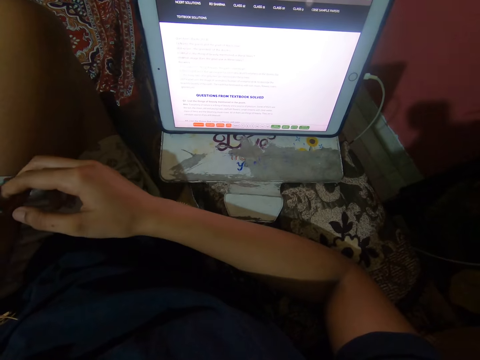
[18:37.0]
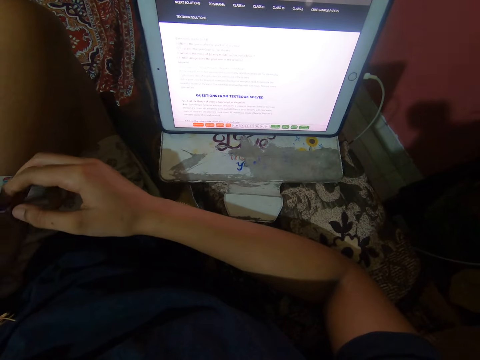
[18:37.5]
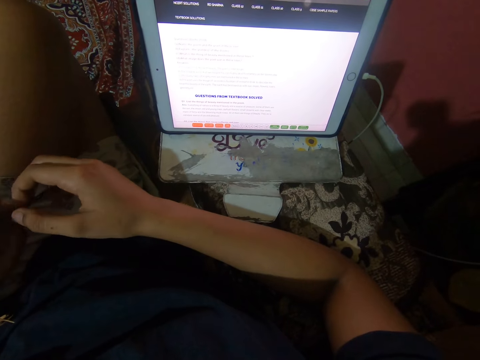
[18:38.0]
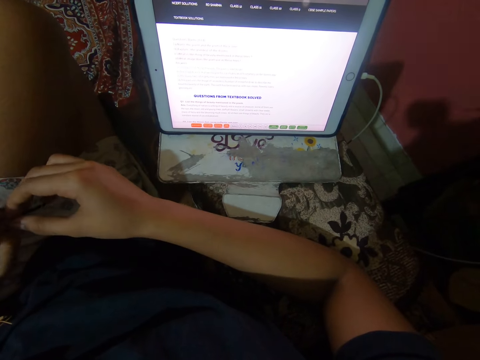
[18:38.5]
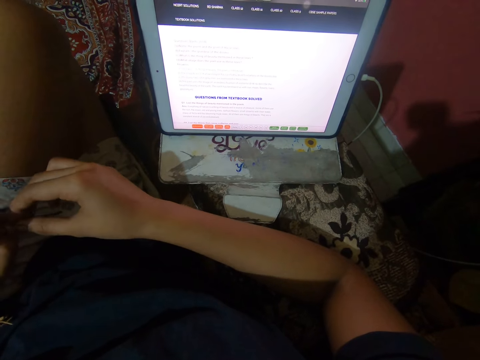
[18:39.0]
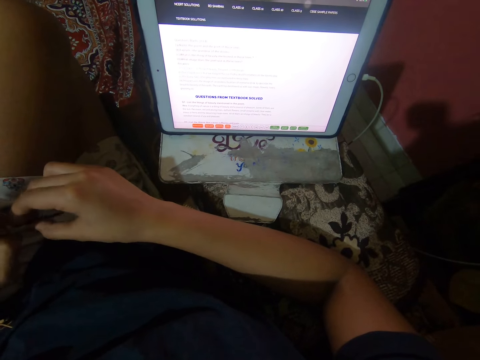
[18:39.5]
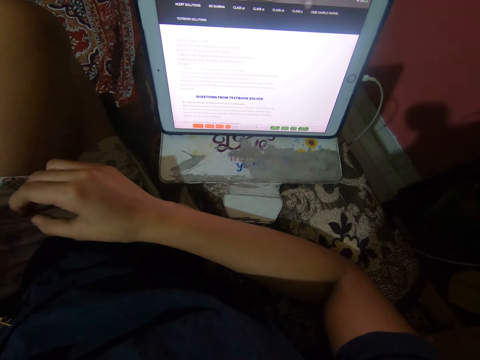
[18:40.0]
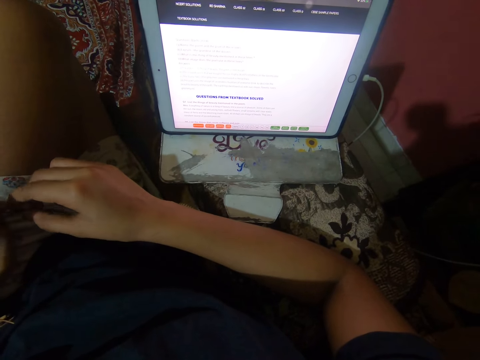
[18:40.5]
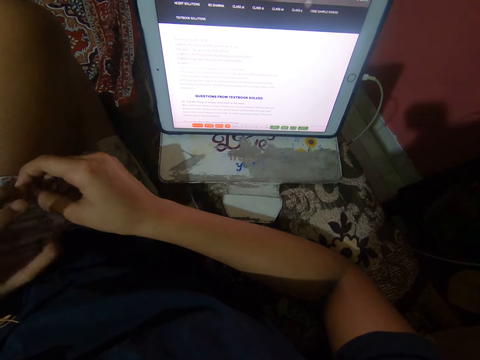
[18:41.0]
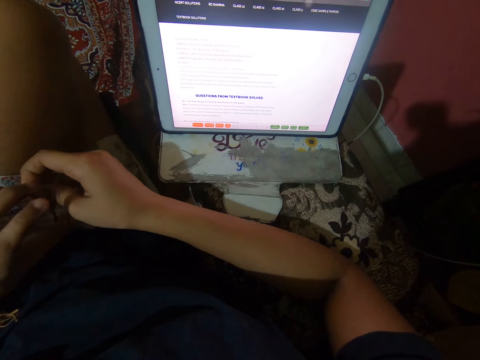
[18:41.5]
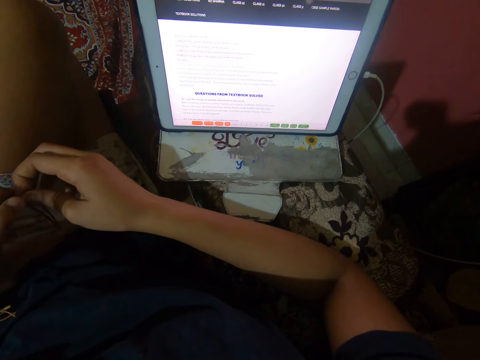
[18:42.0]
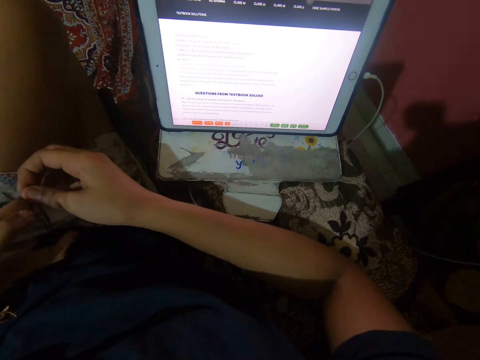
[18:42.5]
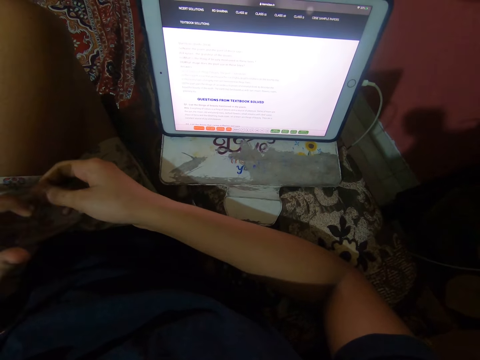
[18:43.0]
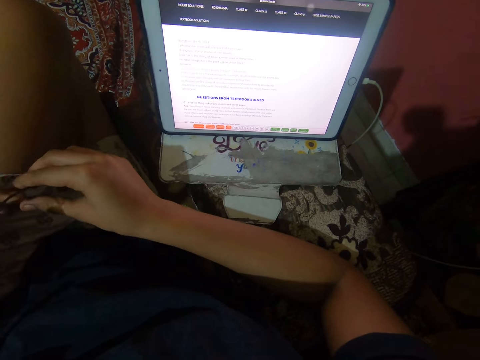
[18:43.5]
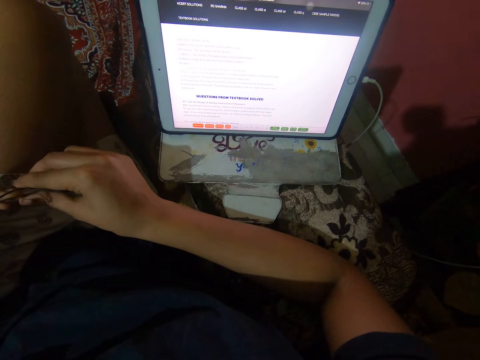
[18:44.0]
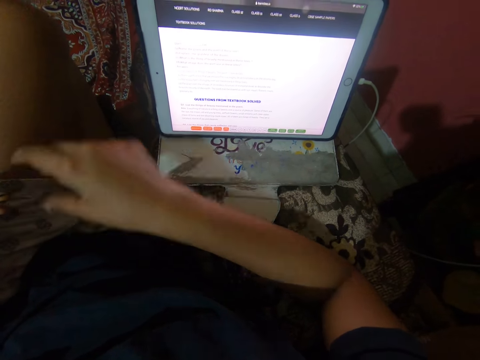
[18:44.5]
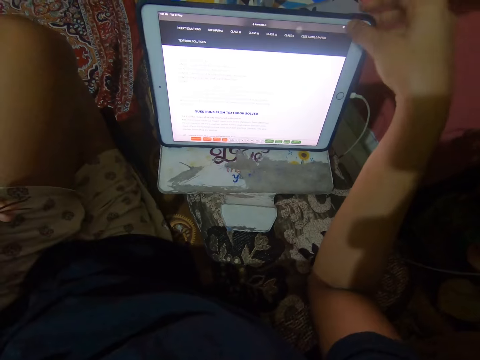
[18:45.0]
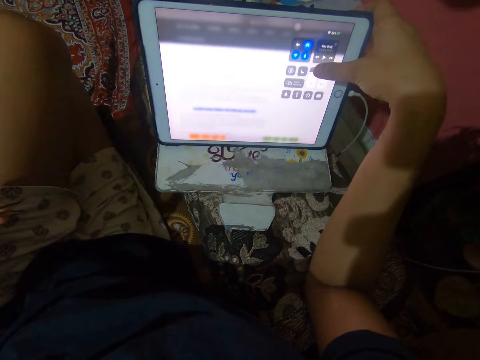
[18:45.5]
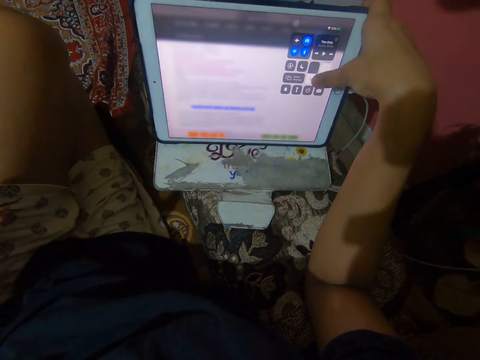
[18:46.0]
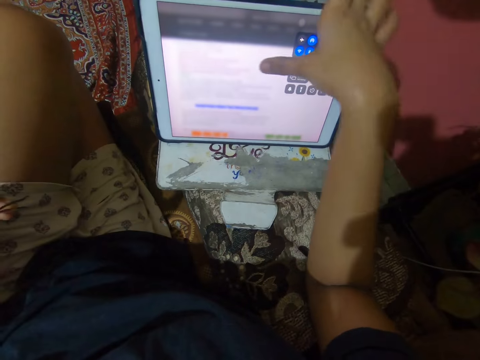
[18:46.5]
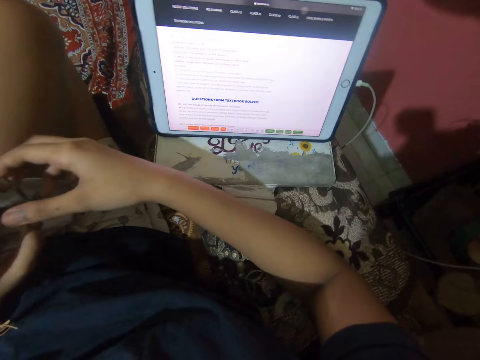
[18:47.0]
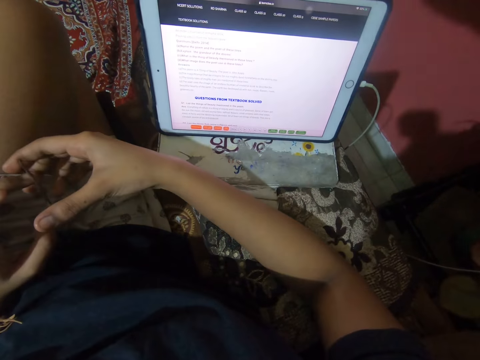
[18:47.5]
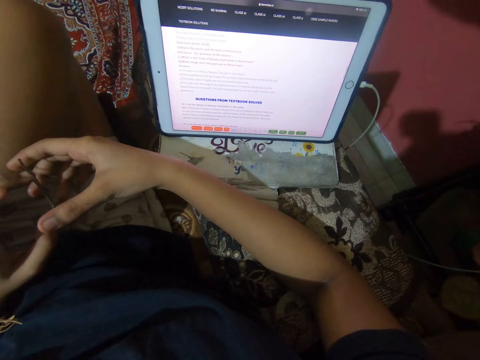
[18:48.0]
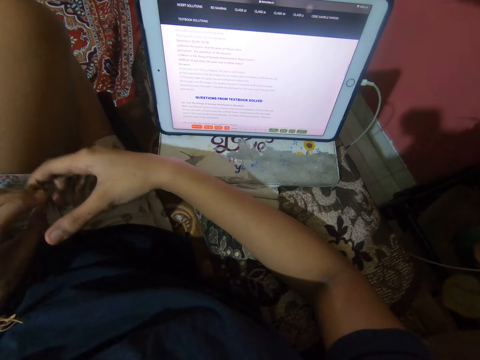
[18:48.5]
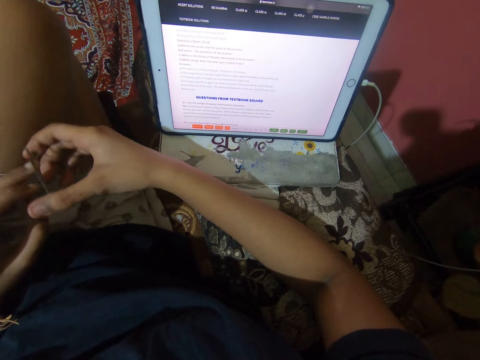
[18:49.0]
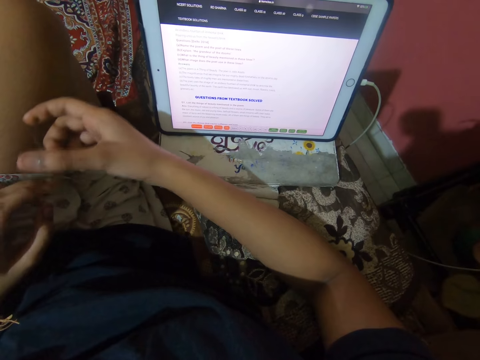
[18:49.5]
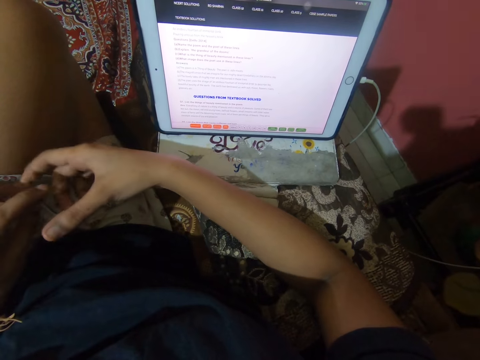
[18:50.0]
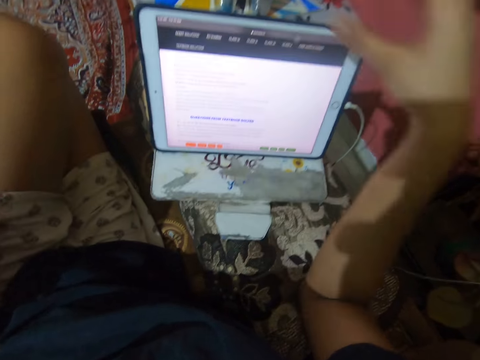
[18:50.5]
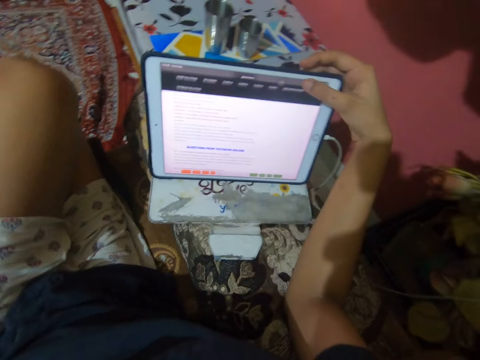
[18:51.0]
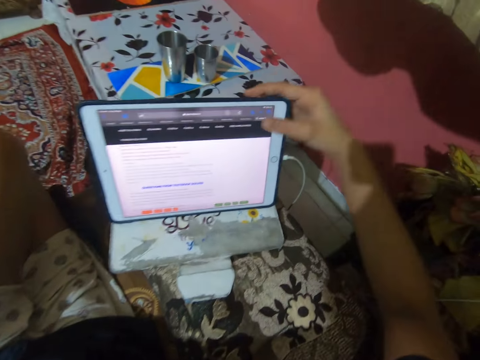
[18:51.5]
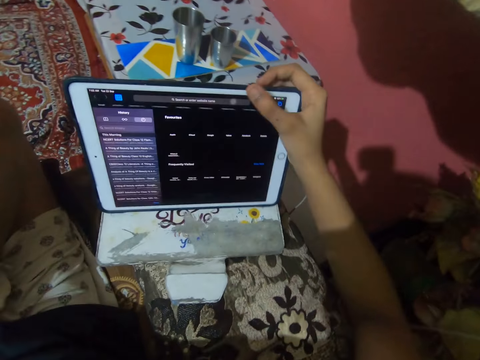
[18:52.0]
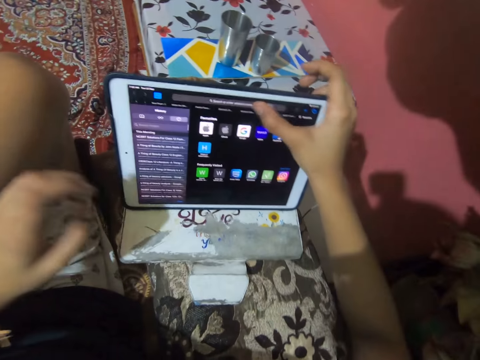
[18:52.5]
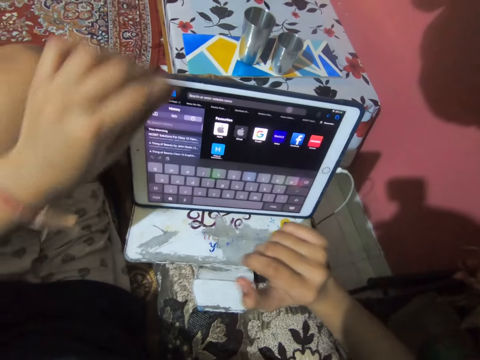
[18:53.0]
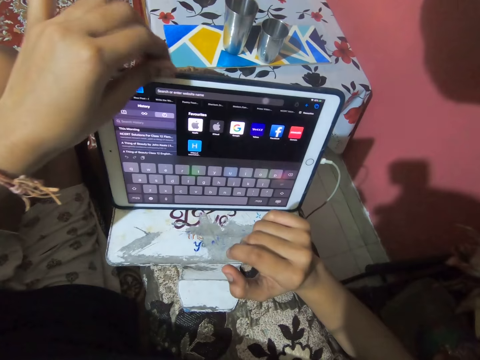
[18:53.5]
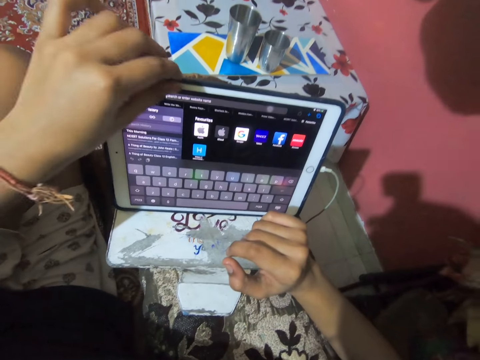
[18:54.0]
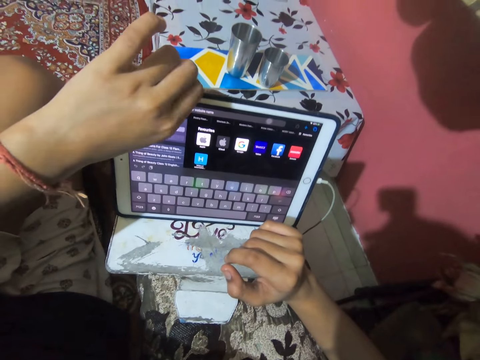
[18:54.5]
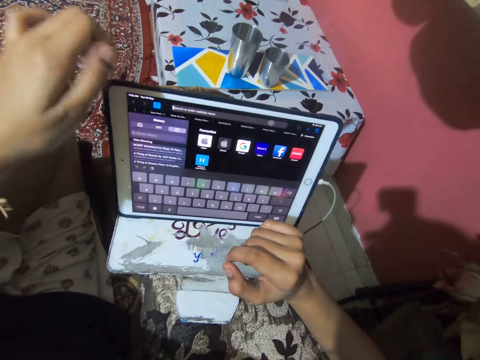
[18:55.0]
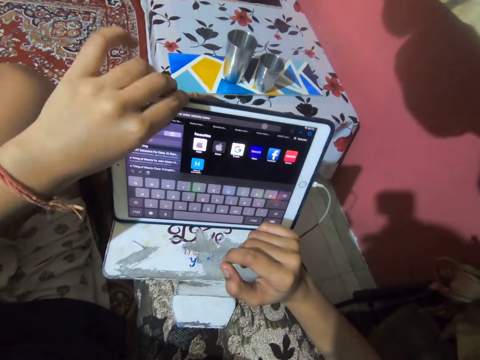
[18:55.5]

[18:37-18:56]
The camera wearer touches the screen of the iPad with her right hand. She operates the tablet. She plays with the rope in her hands. She touches the screen of the iPad with her right hand. She operates the iPad with both hands. She removes the dirt on the body of the iPad.

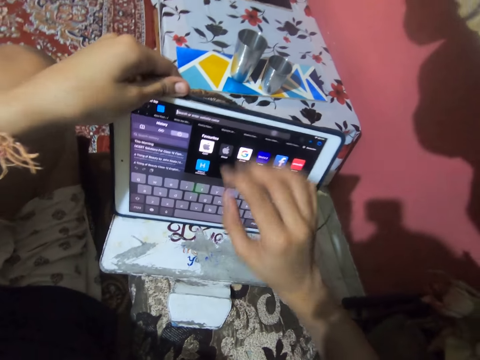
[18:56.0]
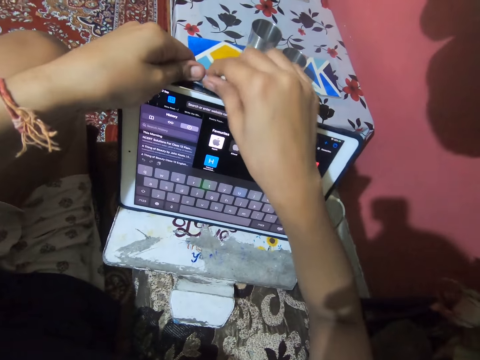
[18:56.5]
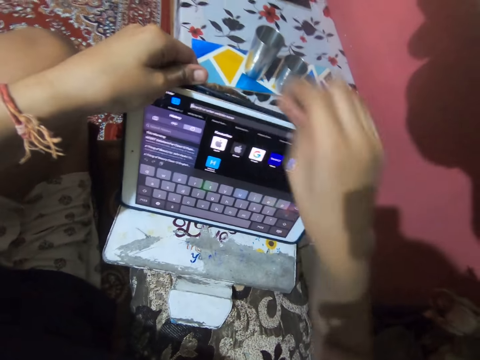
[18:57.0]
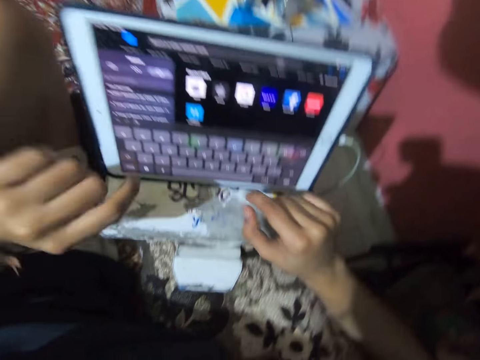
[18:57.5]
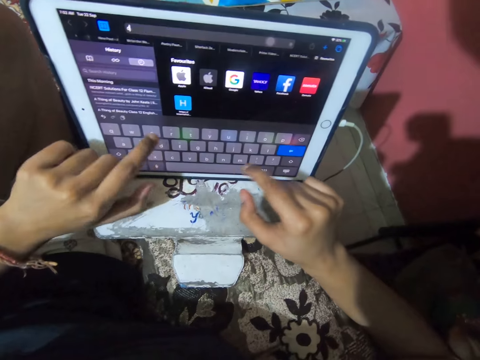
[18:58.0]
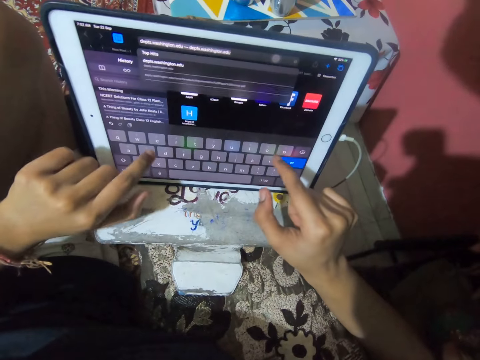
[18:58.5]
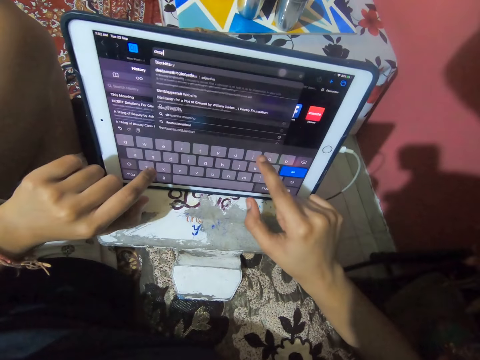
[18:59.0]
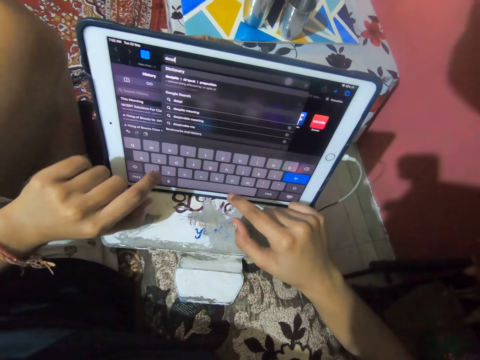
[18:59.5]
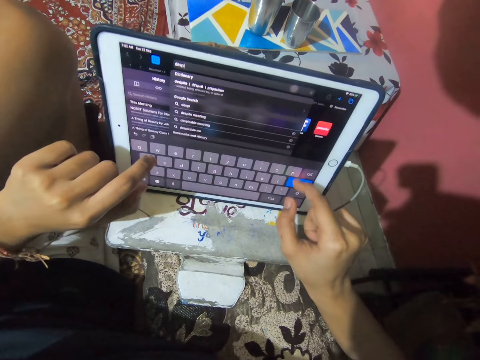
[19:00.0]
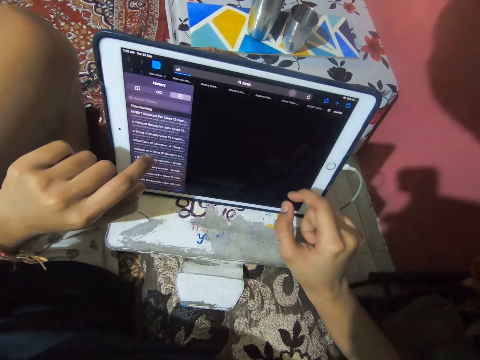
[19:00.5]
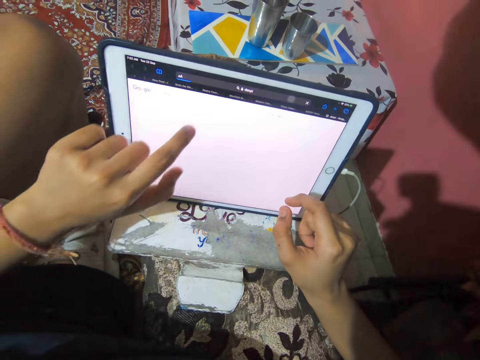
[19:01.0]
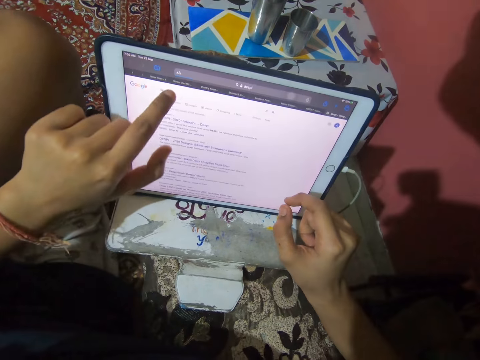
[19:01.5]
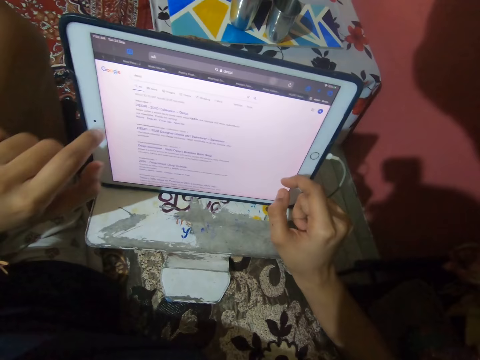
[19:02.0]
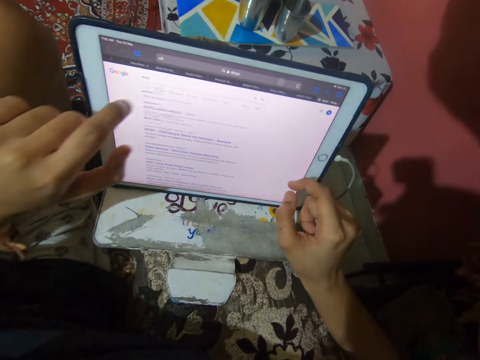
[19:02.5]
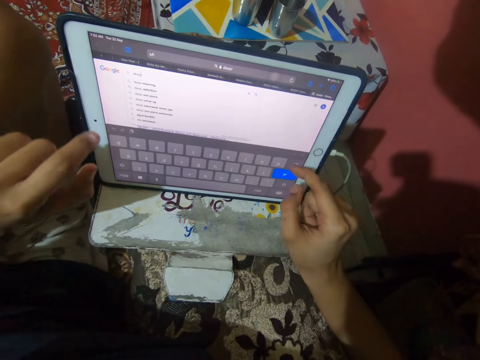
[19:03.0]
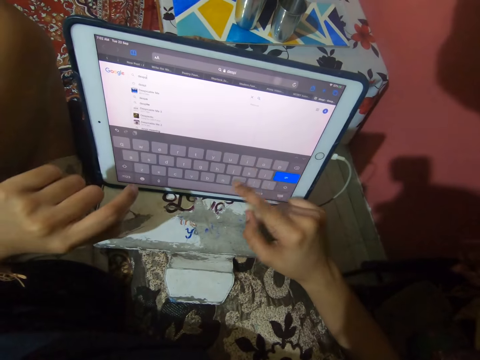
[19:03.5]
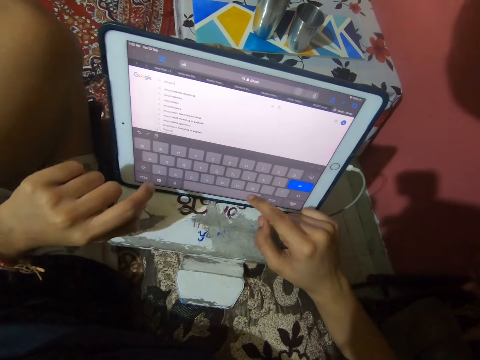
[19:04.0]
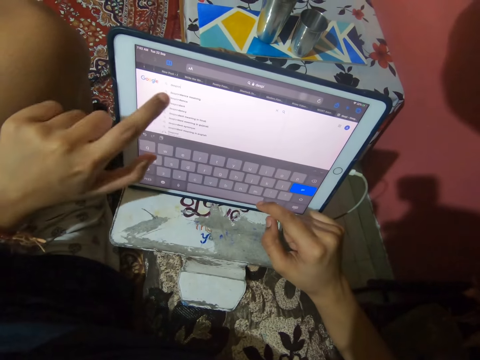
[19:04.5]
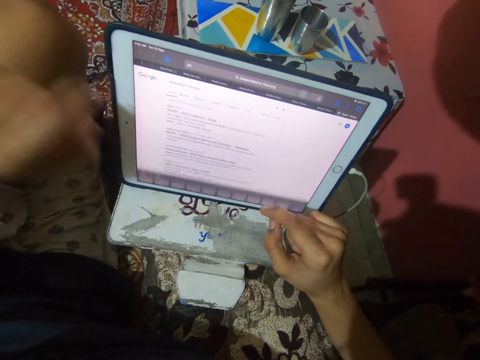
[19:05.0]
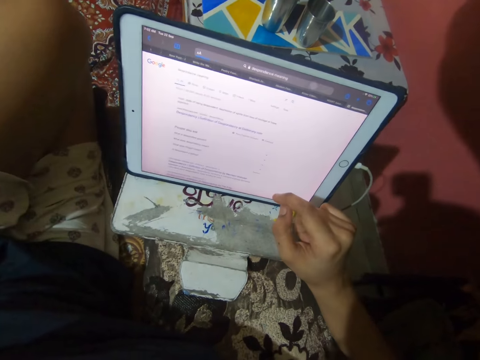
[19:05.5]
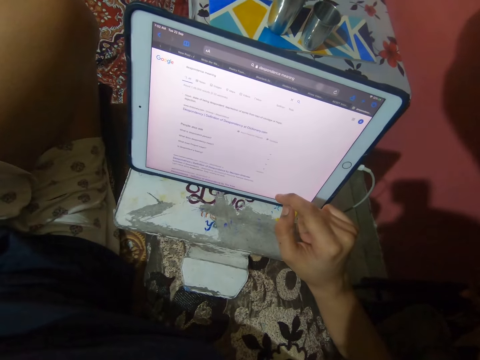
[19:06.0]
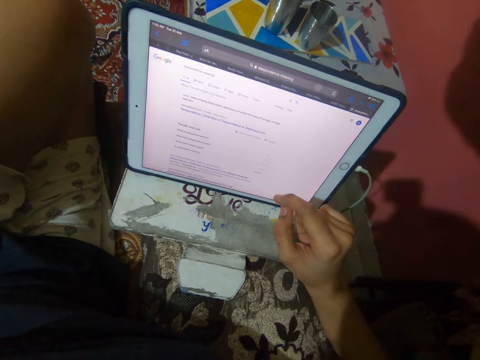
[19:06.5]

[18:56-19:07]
The camera wearer operates the iPad with both hands.
